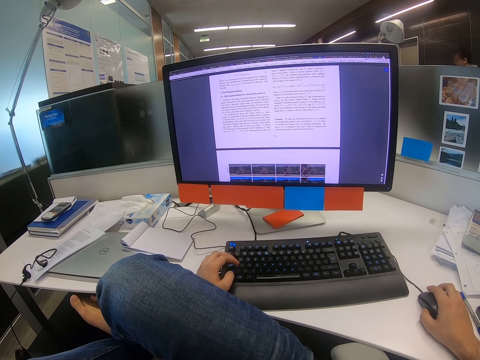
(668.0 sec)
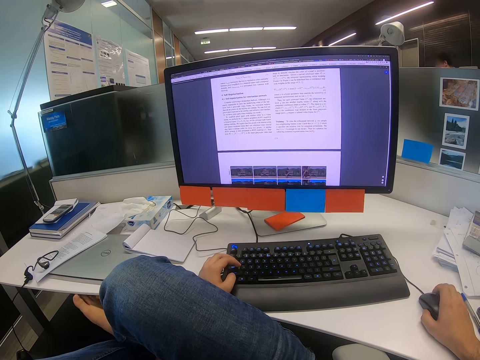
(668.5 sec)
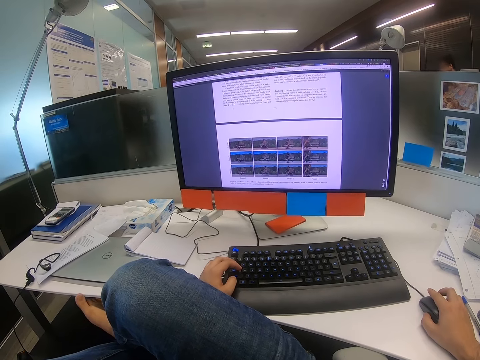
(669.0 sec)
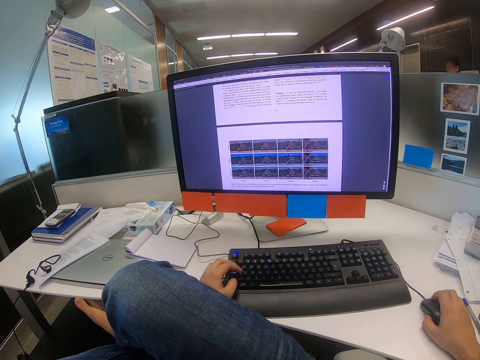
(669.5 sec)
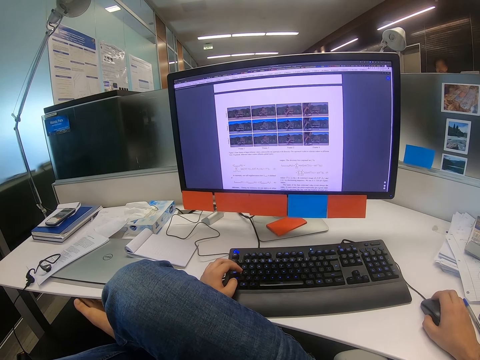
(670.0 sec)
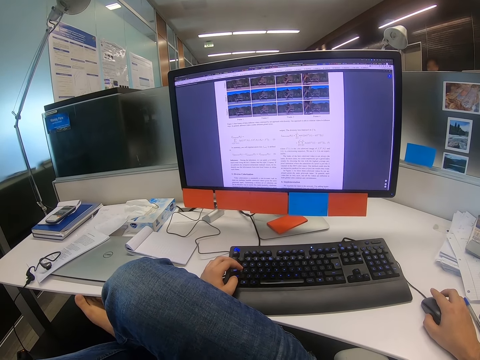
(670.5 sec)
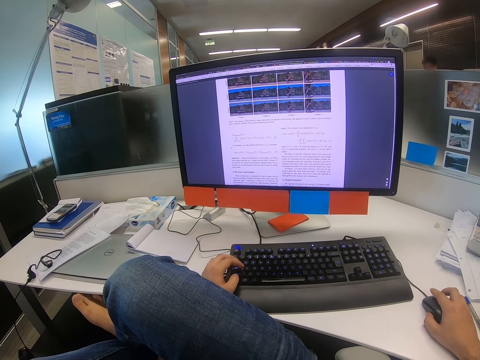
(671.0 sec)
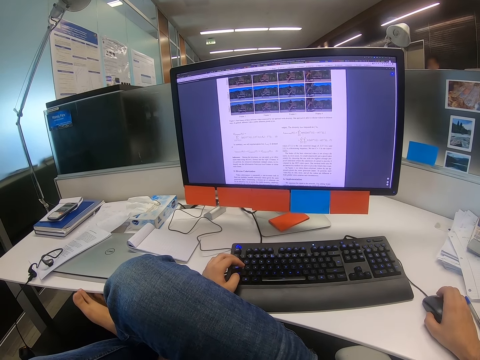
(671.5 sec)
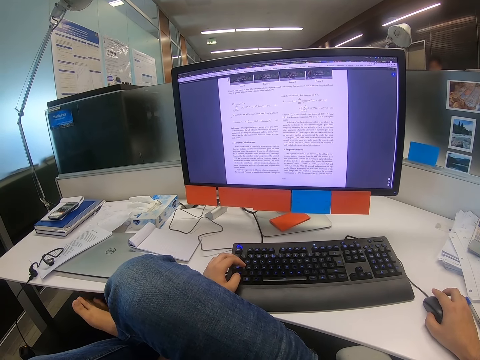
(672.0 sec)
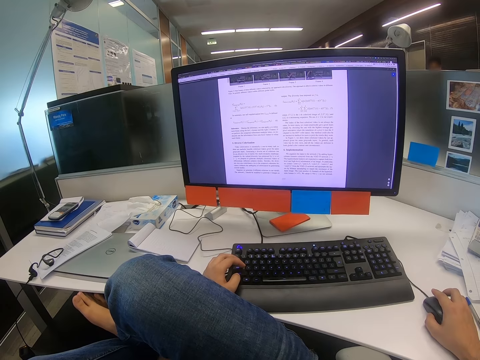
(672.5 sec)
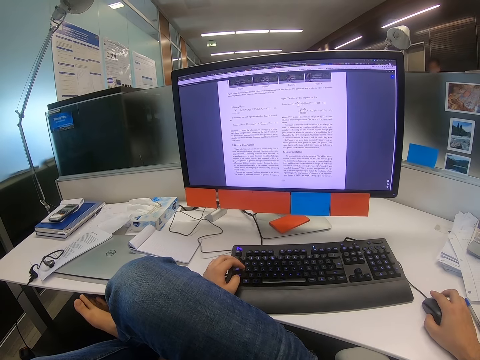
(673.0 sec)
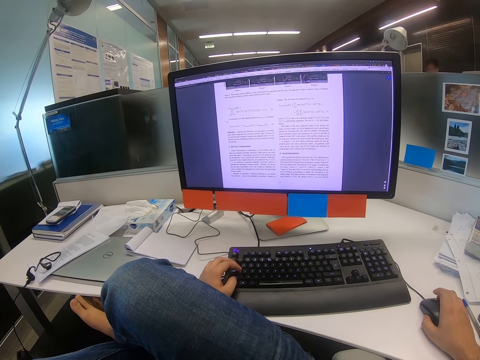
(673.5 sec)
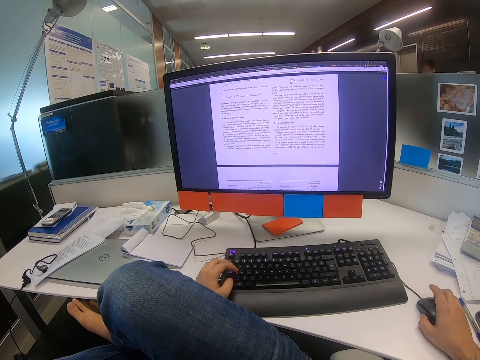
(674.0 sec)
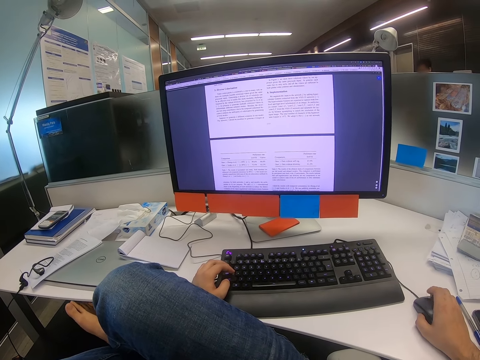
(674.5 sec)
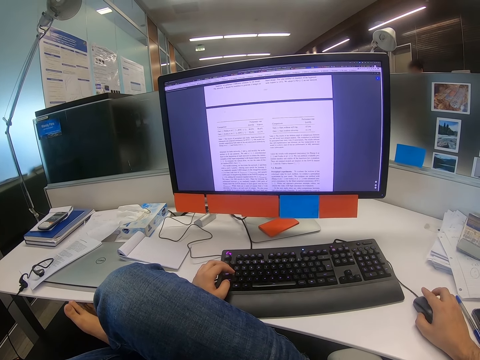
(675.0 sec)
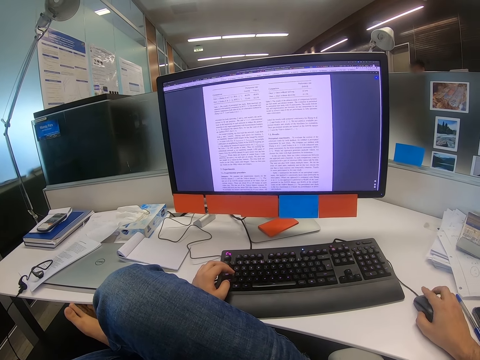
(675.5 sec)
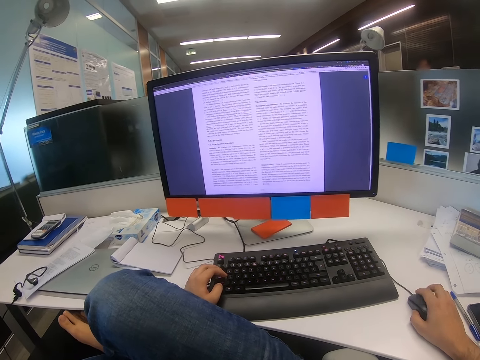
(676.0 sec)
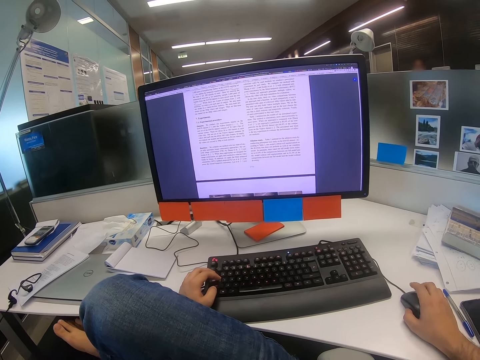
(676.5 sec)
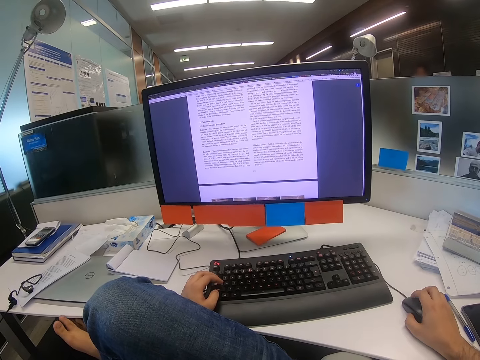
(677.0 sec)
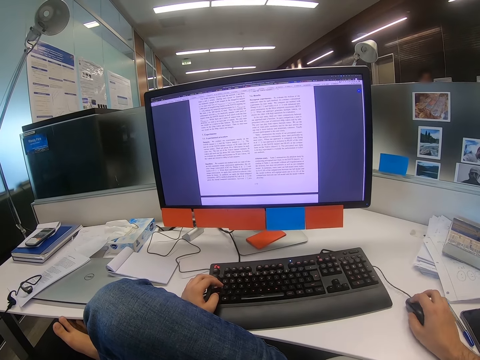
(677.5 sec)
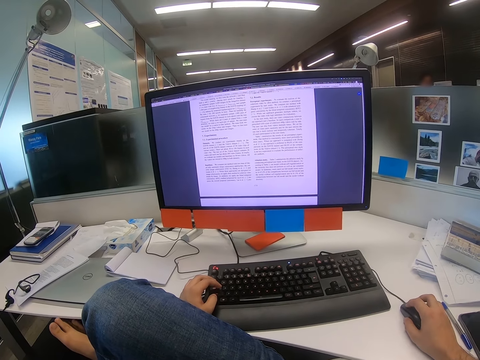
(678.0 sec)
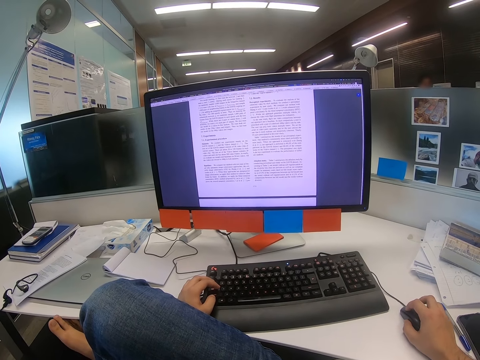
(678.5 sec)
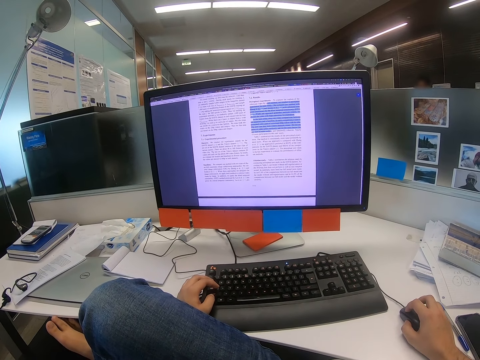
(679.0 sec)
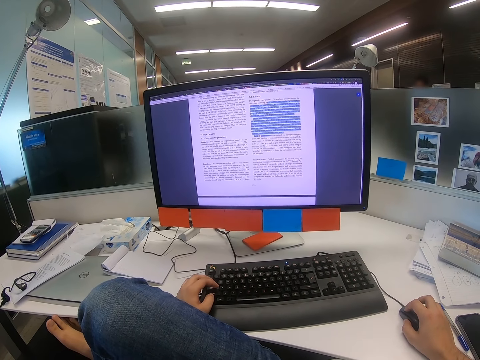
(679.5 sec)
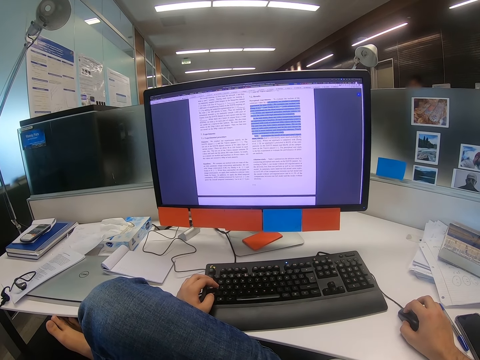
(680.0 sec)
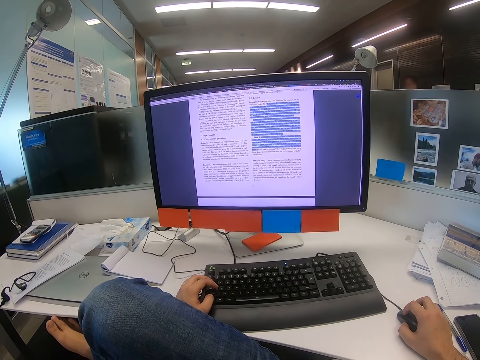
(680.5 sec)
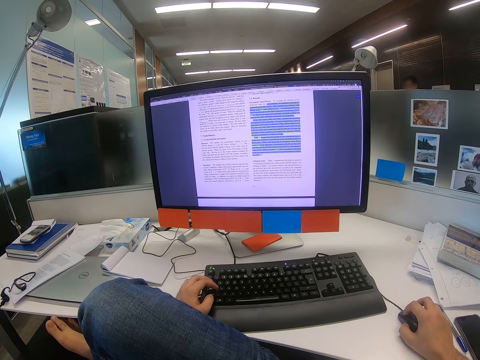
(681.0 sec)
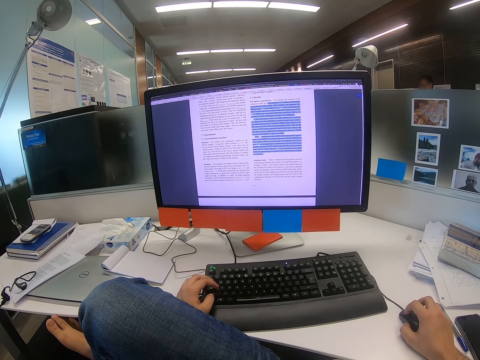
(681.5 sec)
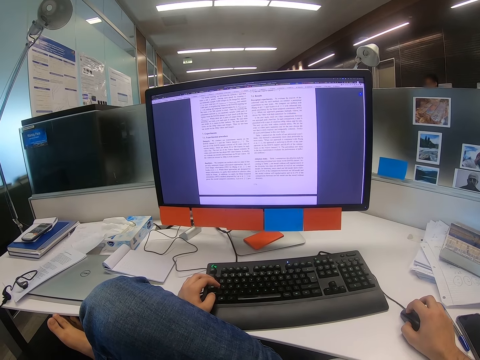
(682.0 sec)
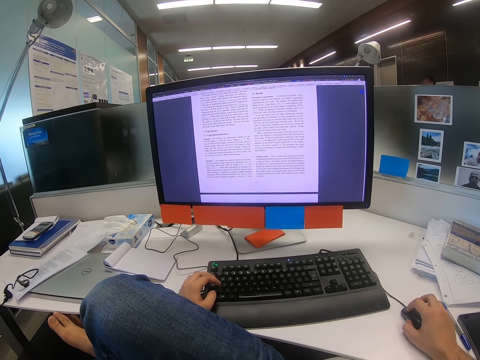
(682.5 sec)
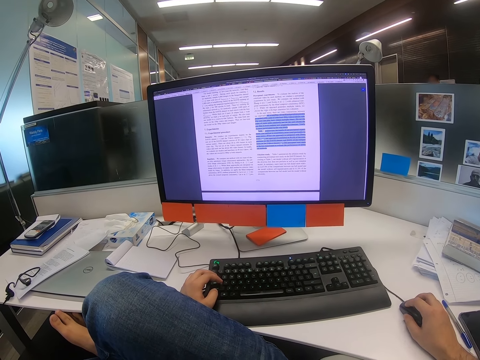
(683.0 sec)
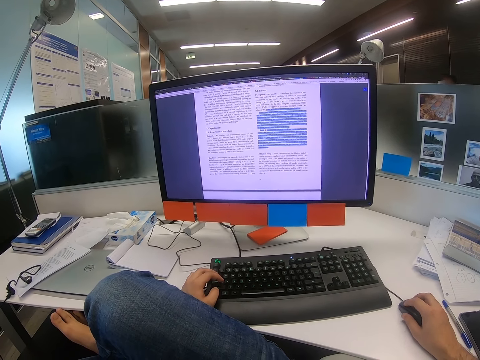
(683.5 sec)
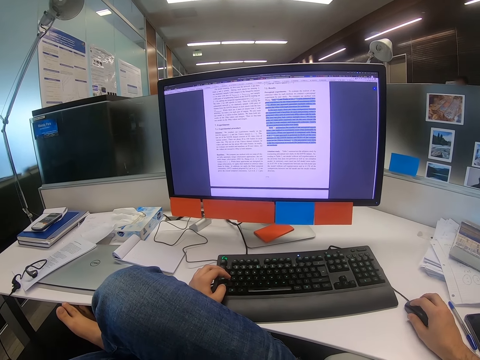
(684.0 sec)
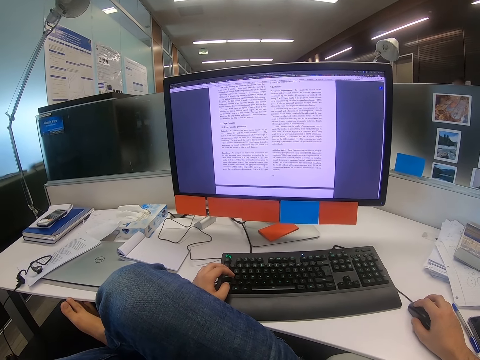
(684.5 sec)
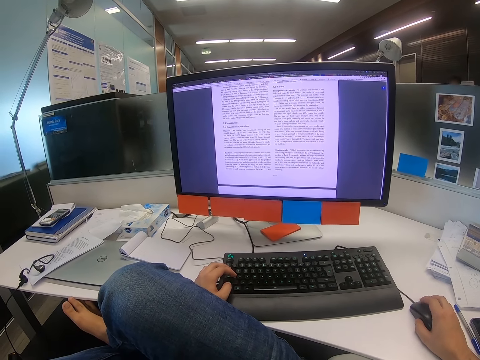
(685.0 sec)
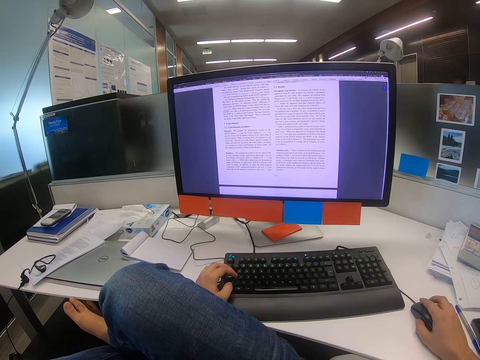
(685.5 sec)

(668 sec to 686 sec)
The camera wearer shakes his right leg. He scrolls on the mouse with the right hand. He shakes his right leg.

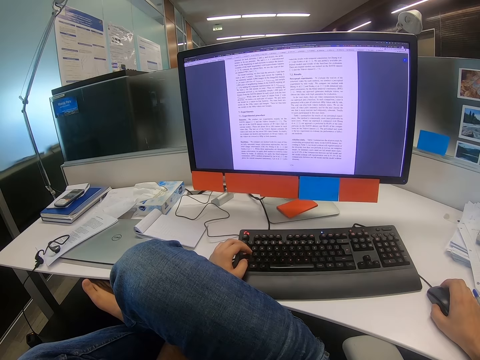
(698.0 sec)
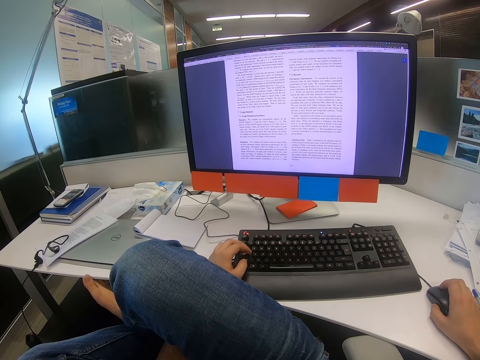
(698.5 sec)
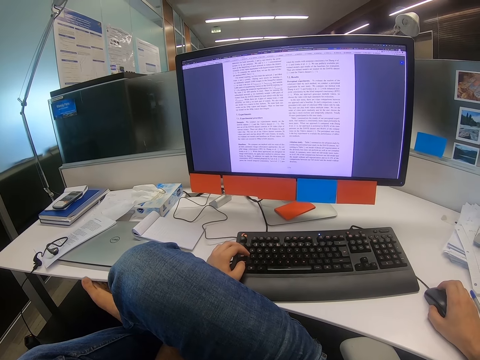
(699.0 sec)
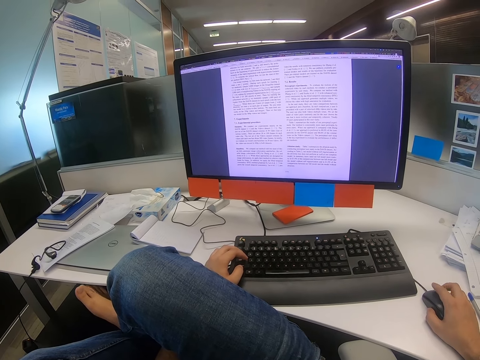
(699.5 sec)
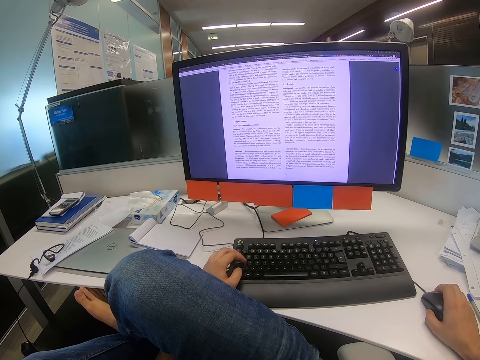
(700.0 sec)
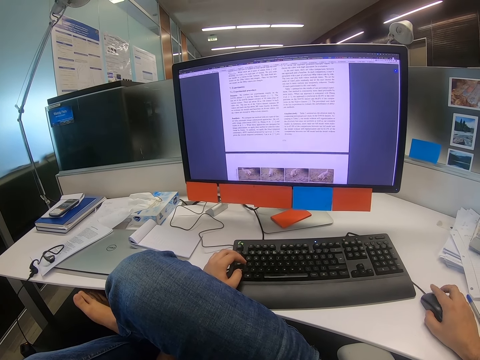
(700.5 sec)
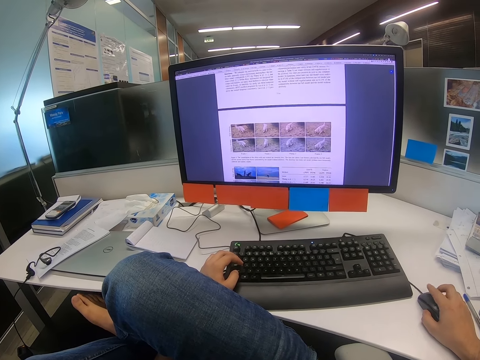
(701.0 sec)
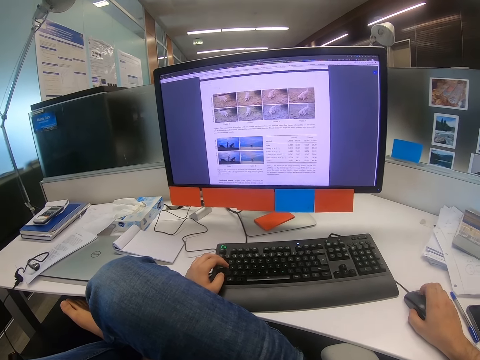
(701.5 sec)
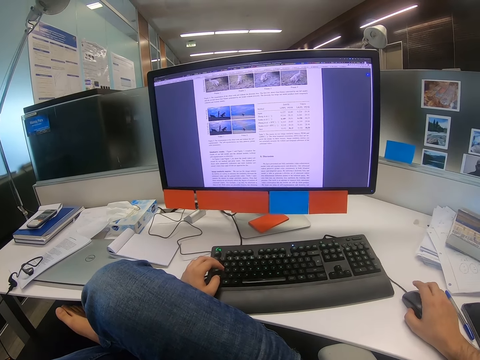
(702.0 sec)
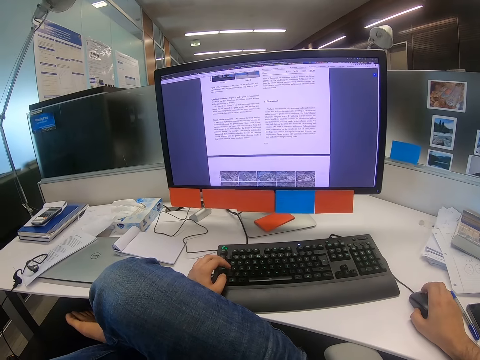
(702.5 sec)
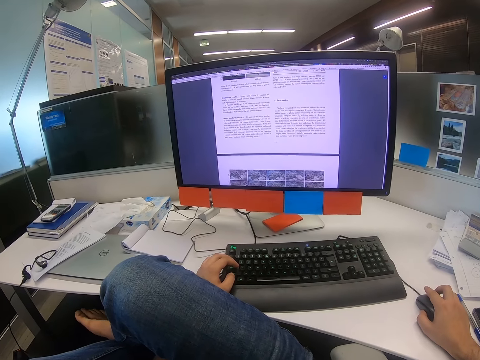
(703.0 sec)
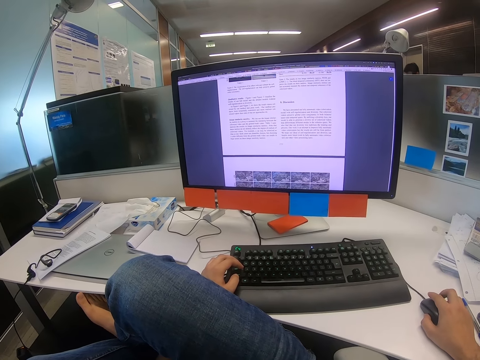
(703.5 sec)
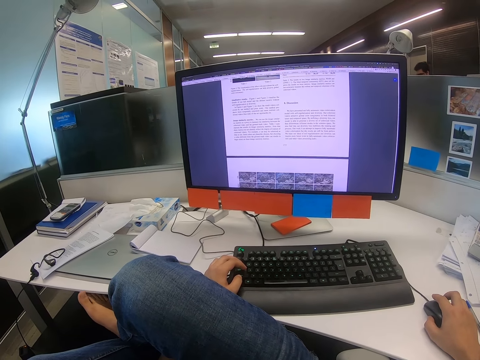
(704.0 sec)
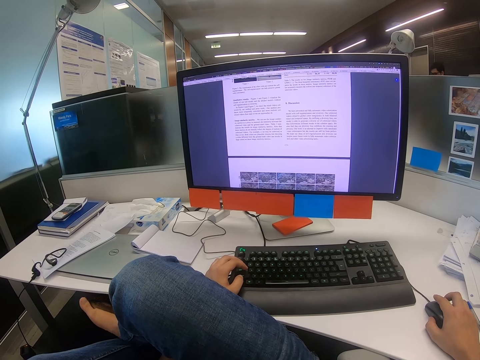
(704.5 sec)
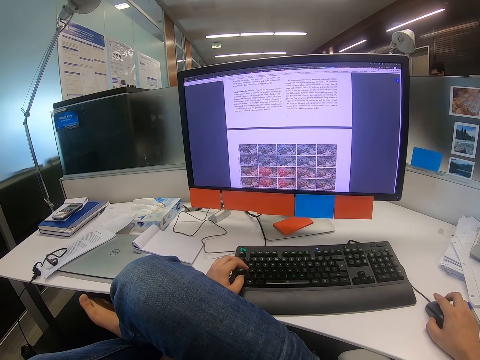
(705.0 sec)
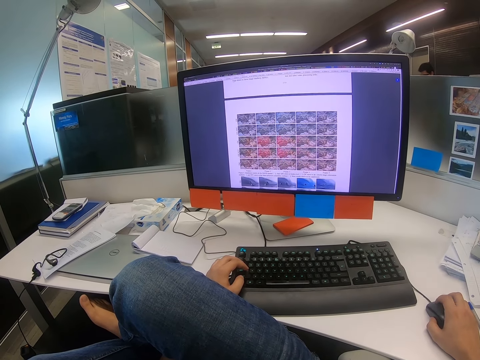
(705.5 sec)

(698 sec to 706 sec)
The camera wearer scrolls on the mouse with the right hand.
